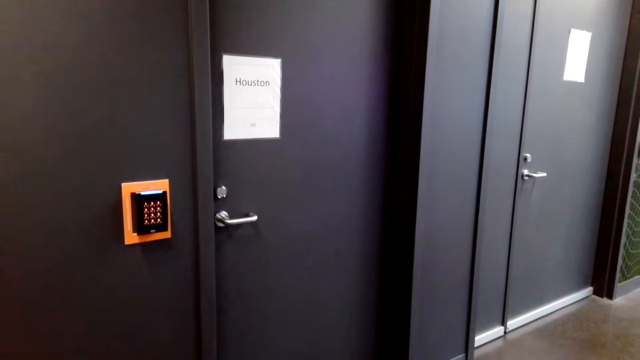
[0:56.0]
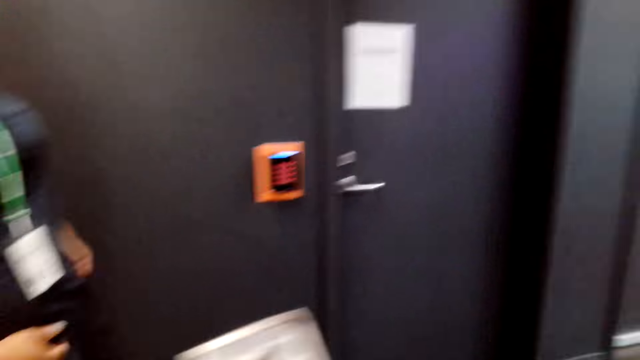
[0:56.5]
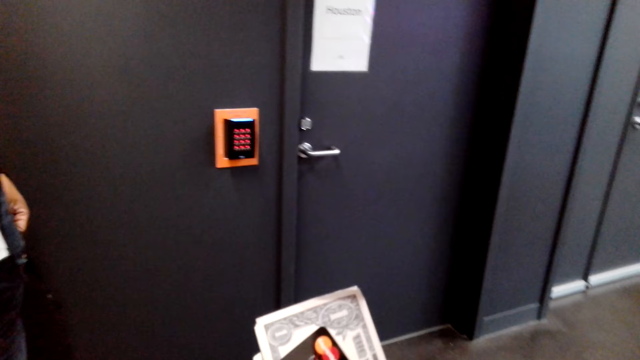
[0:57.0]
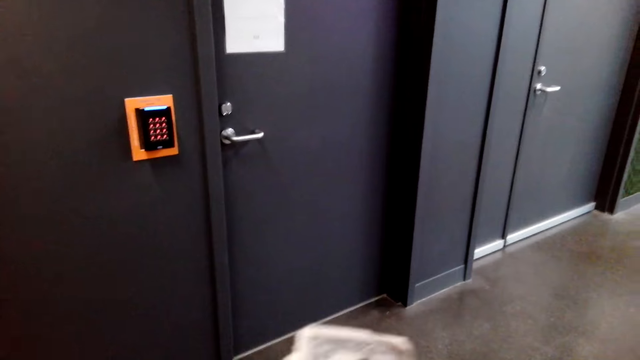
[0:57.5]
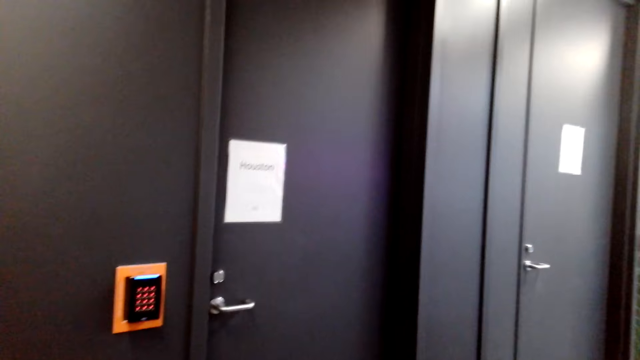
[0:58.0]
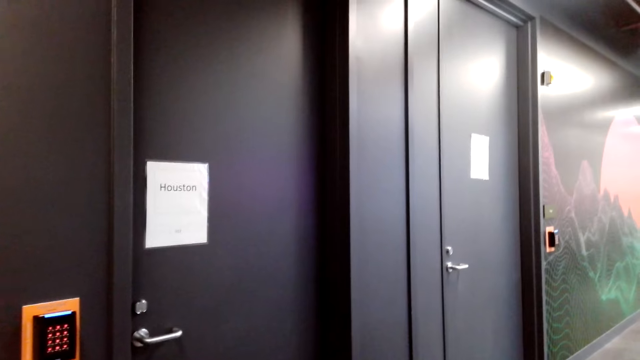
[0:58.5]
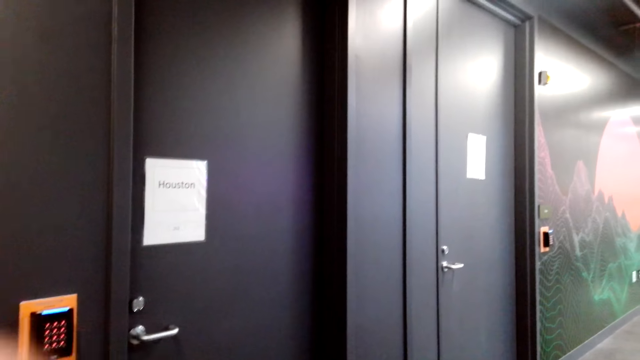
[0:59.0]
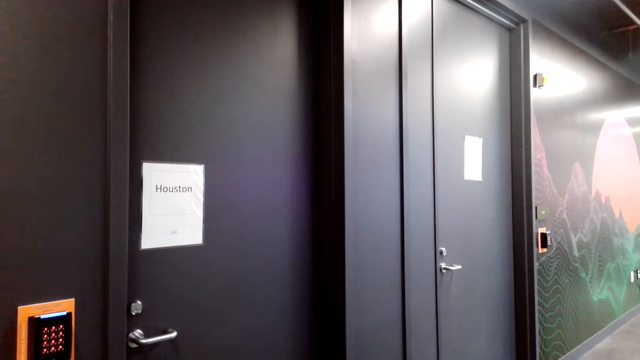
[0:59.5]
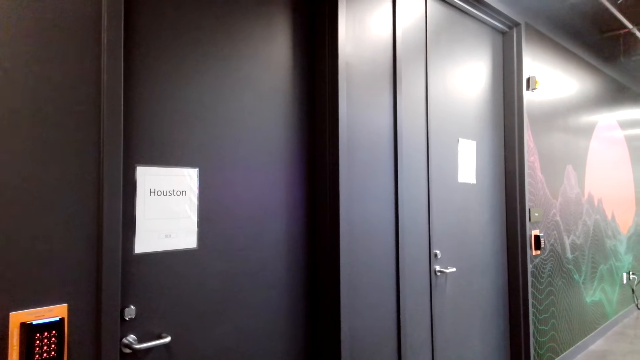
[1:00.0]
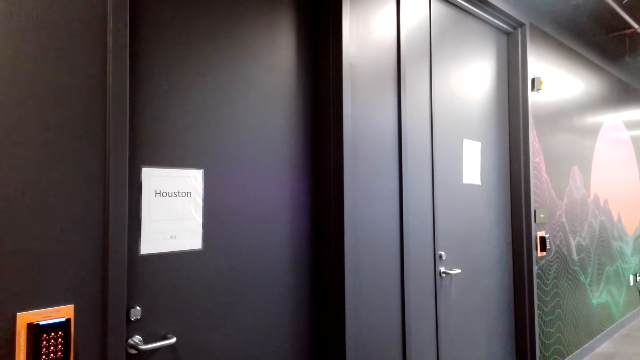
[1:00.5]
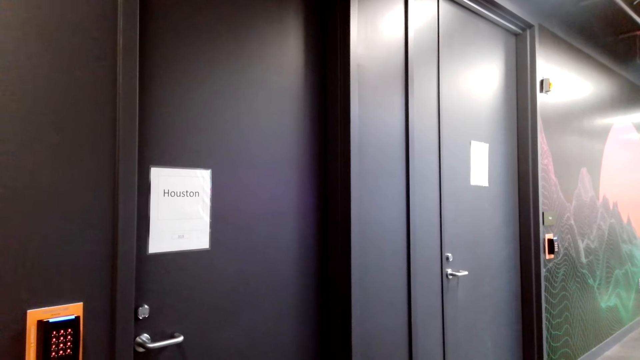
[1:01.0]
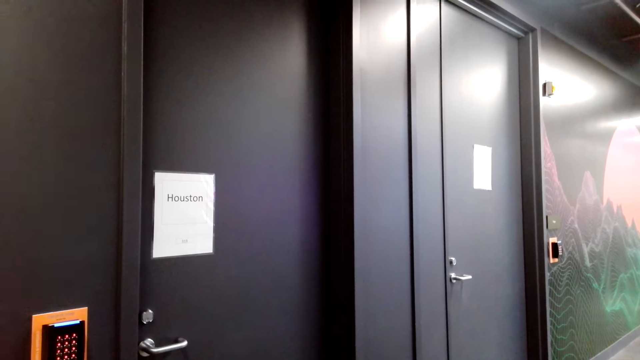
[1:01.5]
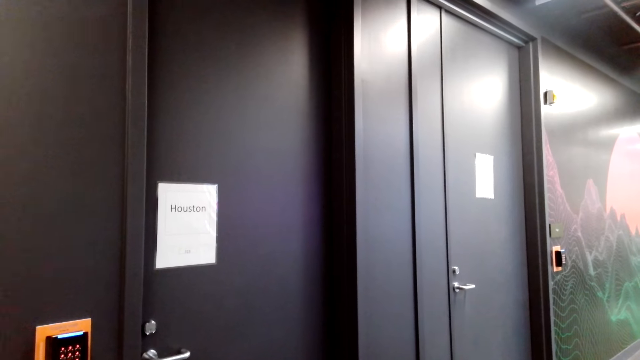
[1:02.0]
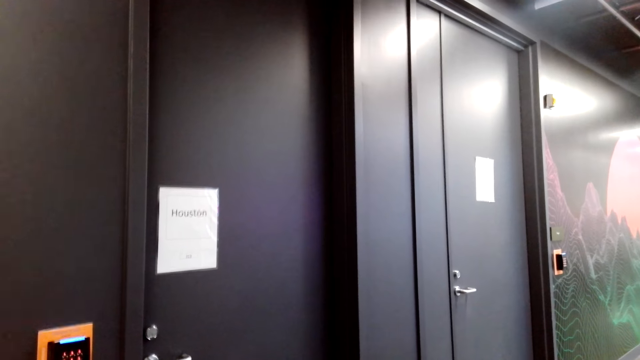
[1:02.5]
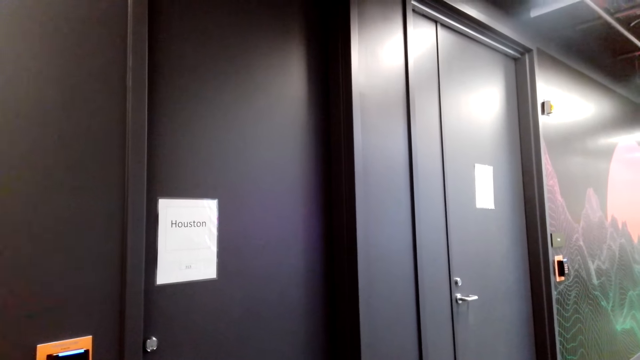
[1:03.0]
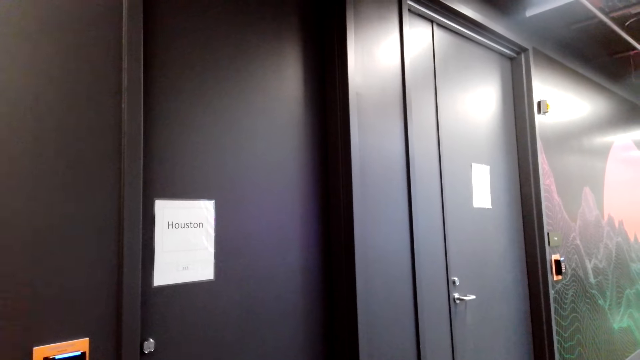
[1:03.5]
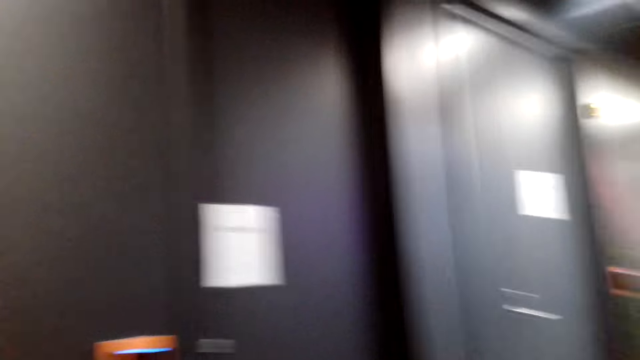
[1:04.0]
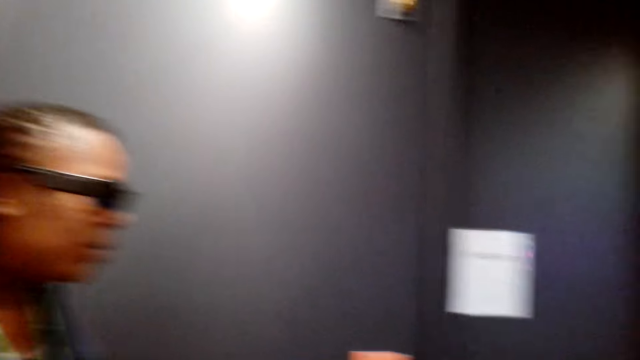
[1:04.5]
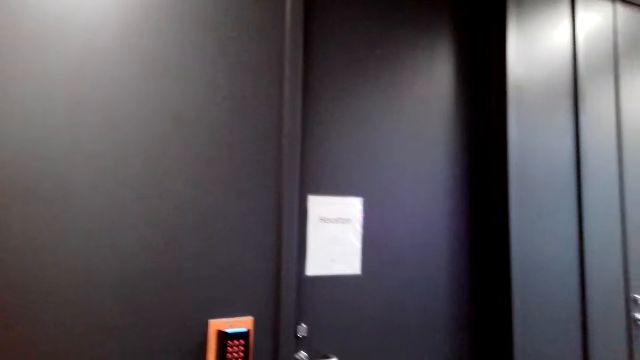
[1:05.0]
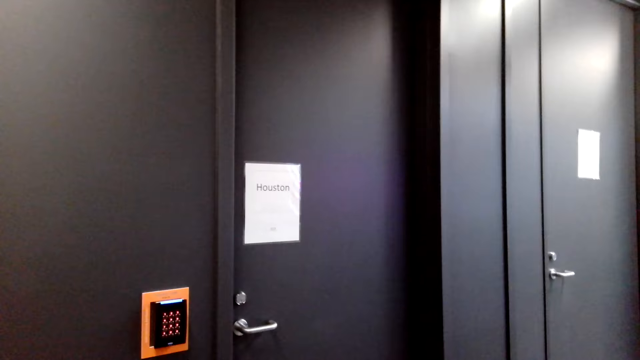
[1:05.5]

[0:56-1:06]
The camera wearer speaks to a woman. They speak.

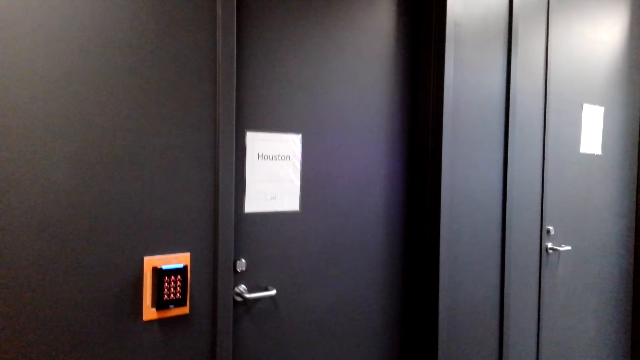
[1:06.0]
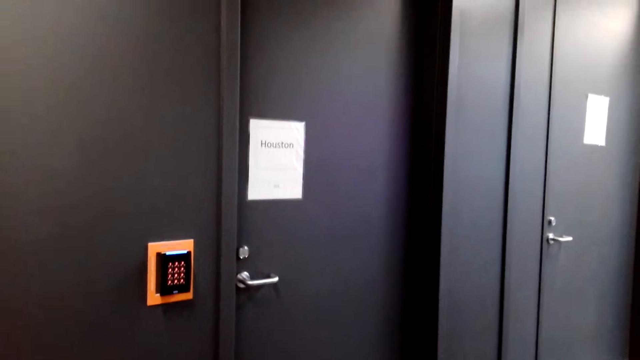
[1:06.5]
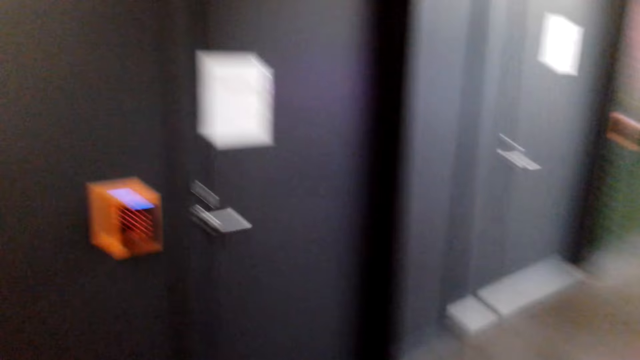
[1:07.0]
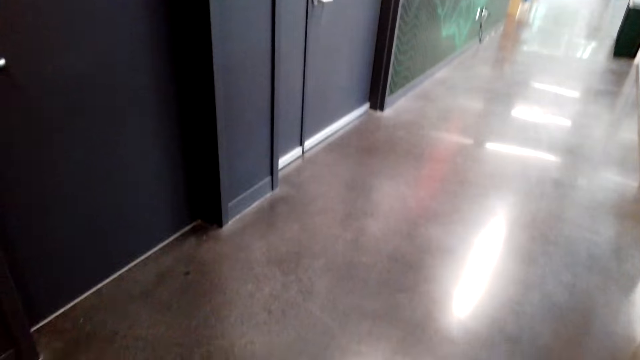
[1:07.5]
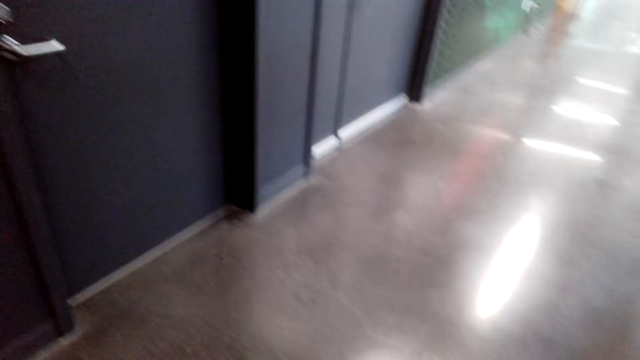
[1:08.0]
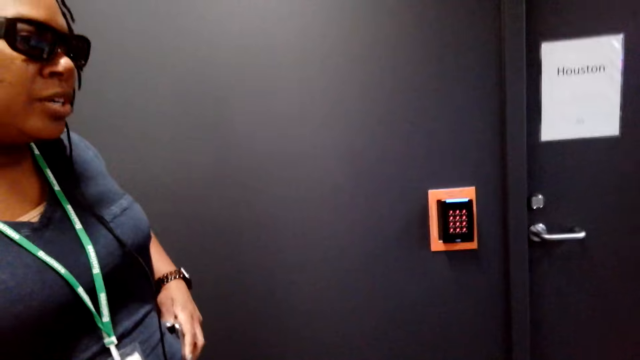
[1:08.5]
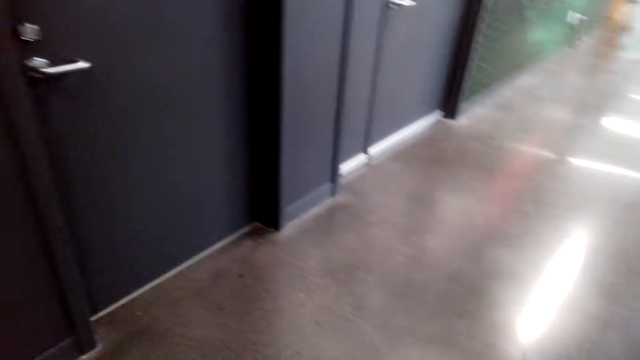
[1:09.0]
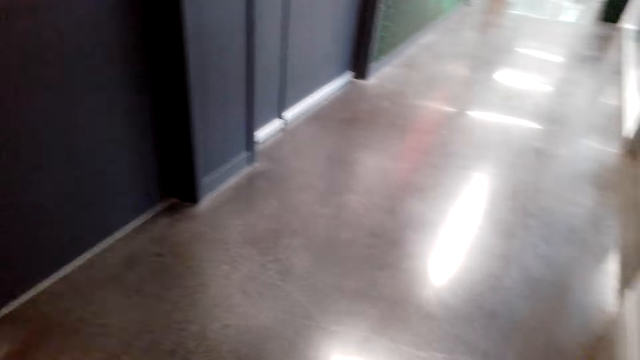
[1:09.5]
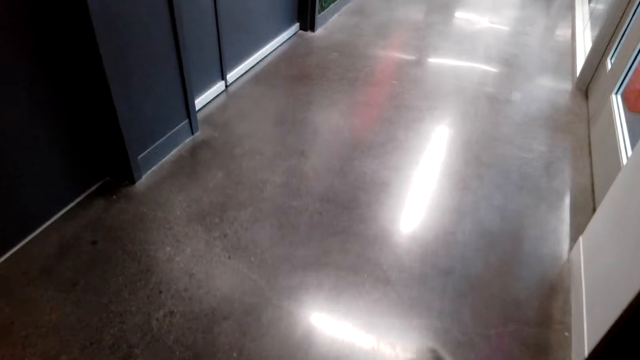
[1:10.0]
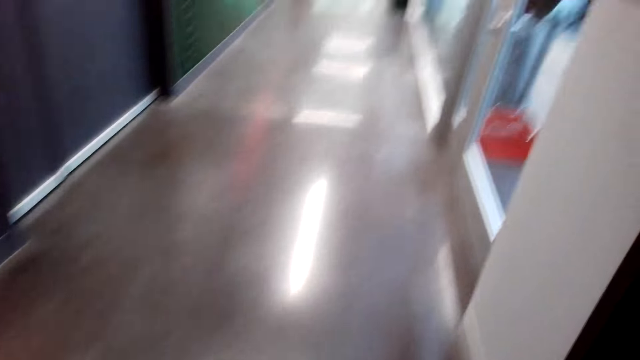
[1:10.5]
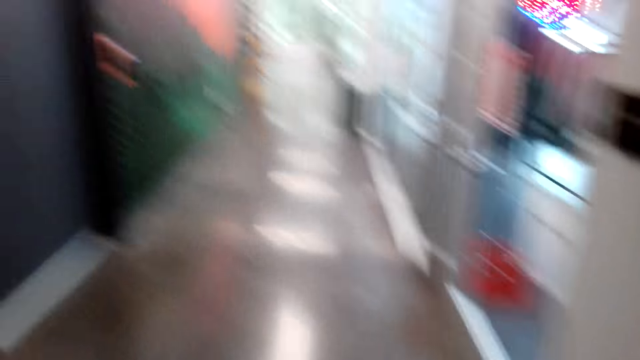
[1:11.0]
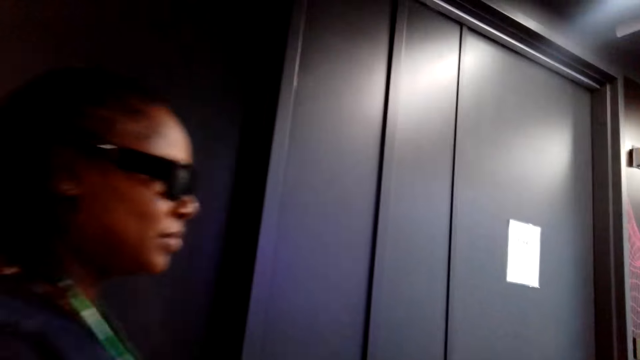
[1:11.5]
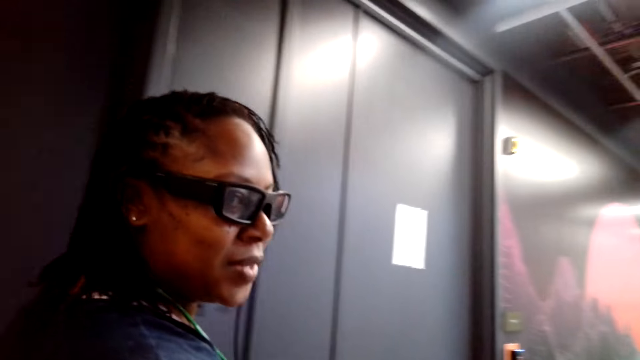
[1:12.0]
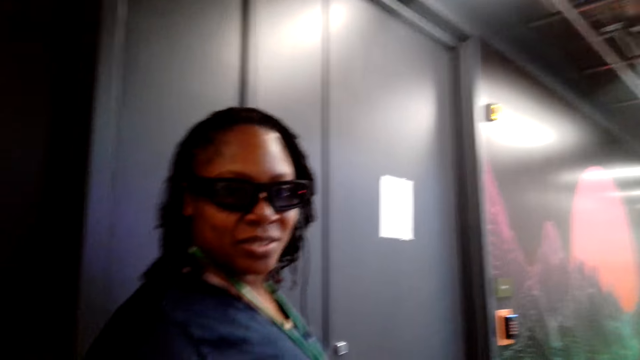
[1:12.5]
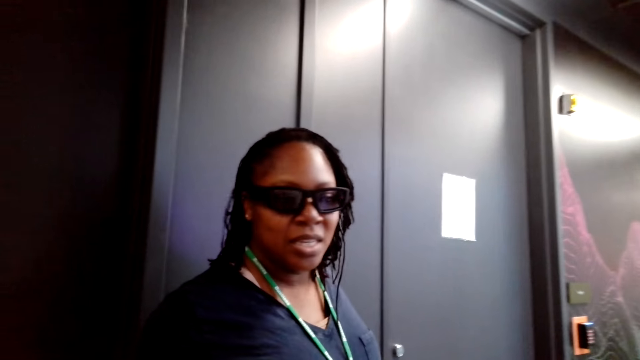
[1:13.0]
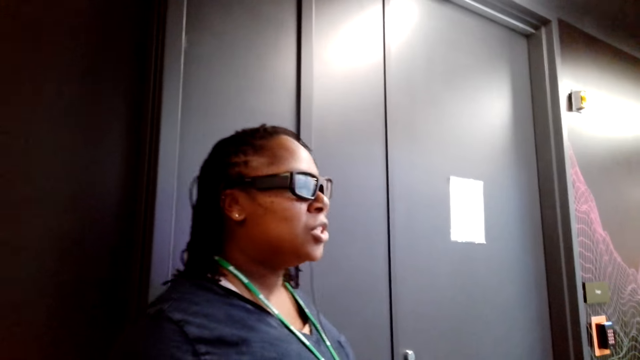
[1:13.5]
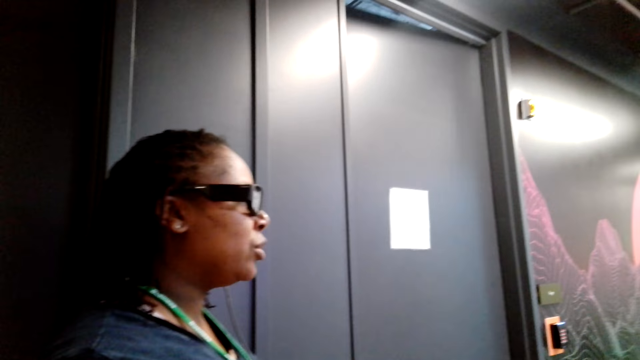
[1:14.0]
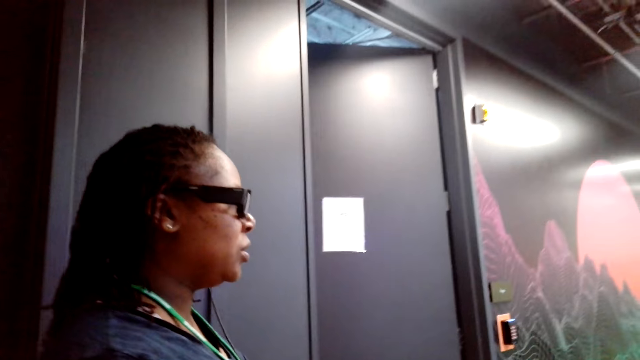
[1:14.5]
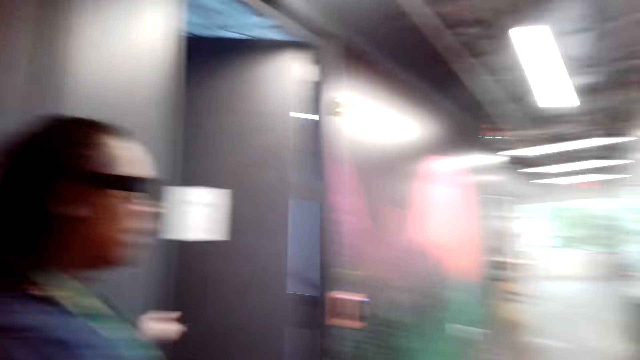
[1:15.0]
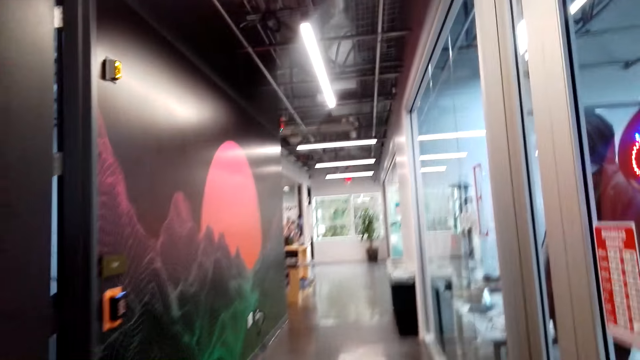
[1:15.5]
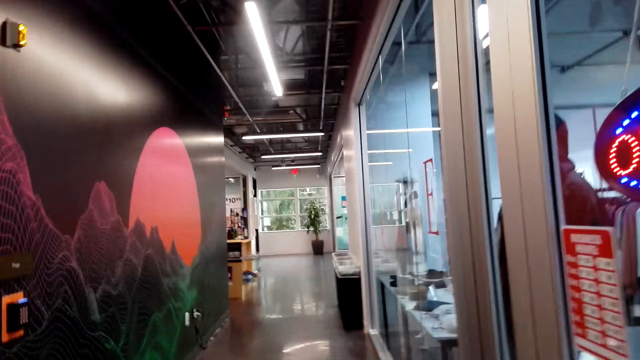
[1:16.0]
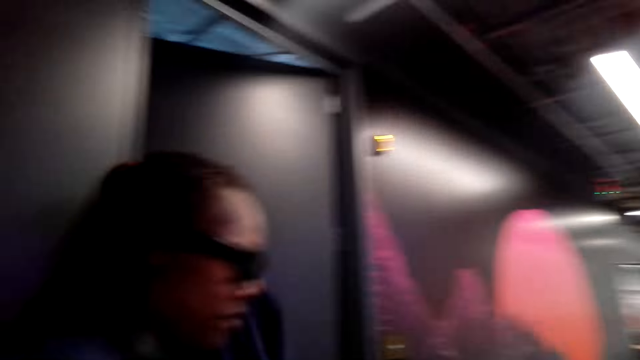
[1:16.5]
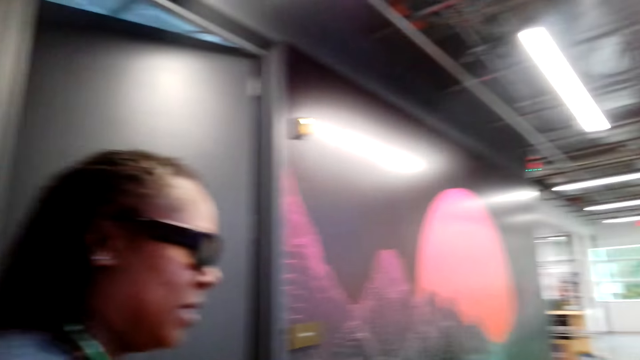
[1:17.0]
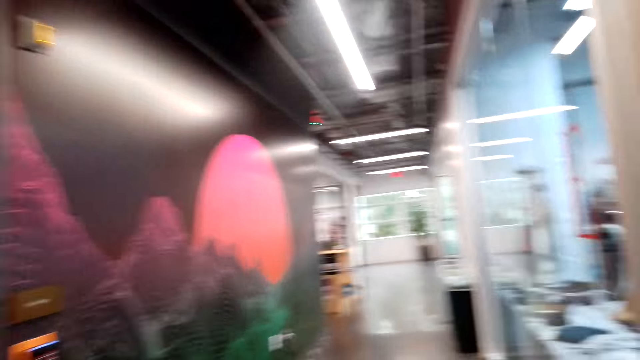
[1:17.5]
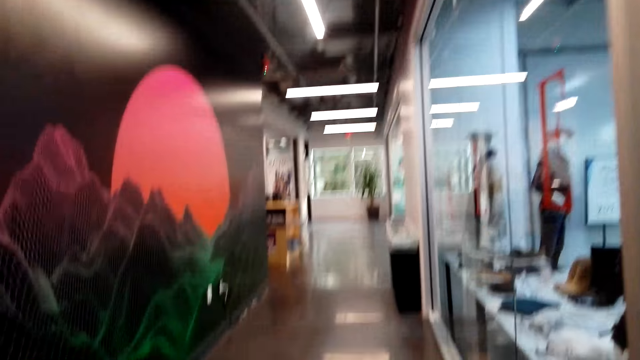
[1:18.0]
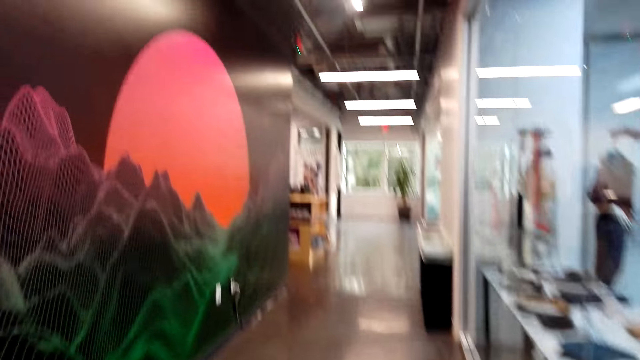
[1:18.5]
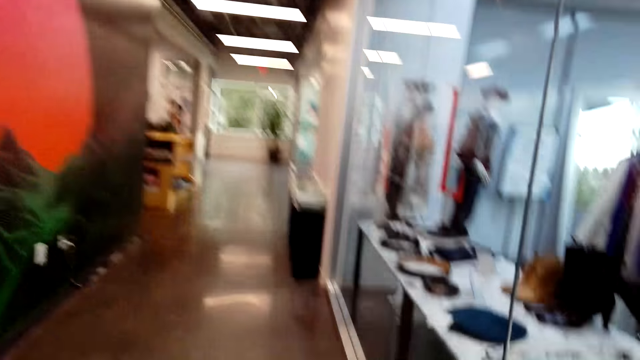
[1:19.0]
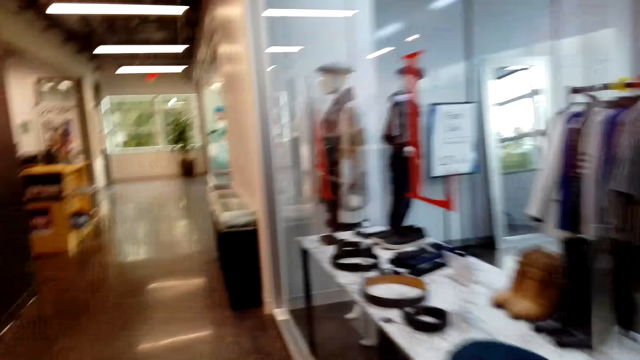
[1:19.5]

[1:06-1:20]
The camera wearer arranges items in her hands. A woman speaks to the camera wearer. The camera wearer speaks to another woman. The other woman speaks to the camera wearer. The camera wearer walks in the corridor.
